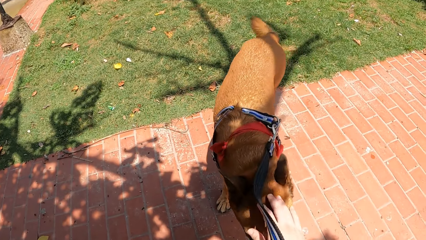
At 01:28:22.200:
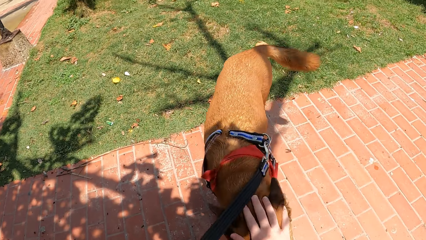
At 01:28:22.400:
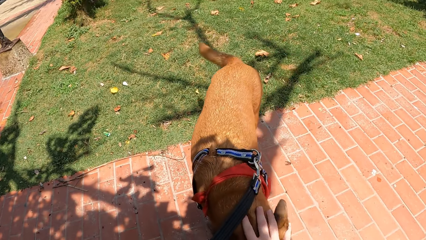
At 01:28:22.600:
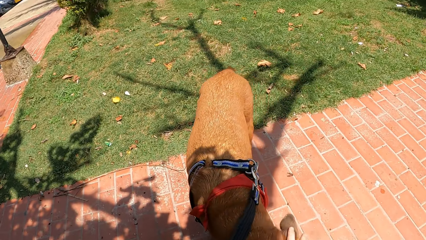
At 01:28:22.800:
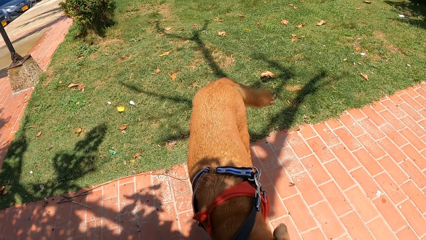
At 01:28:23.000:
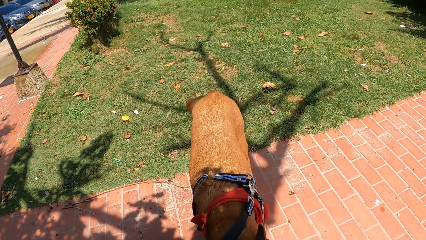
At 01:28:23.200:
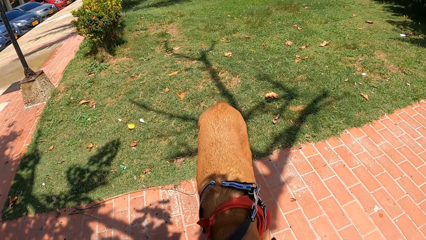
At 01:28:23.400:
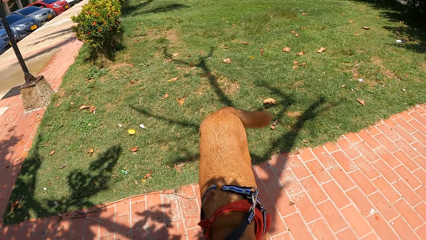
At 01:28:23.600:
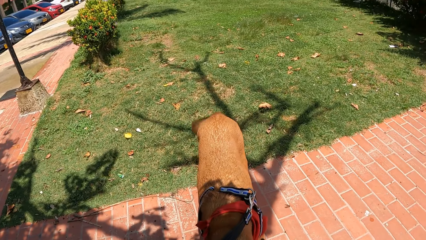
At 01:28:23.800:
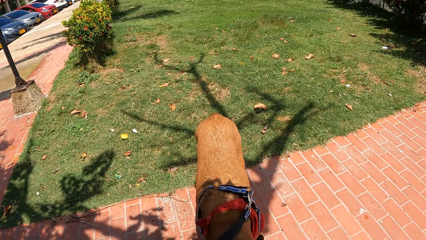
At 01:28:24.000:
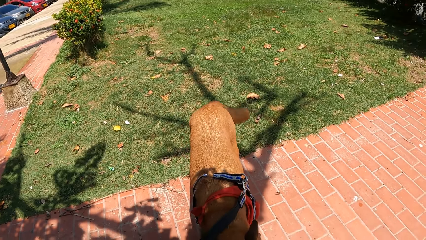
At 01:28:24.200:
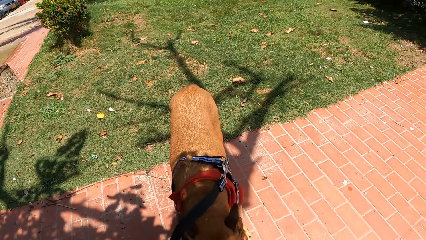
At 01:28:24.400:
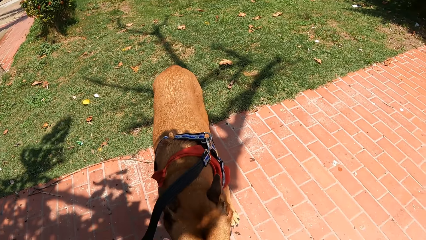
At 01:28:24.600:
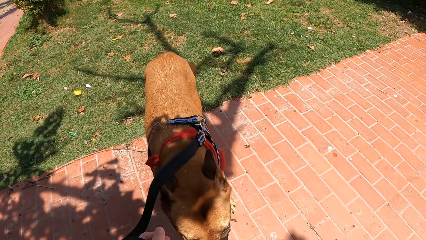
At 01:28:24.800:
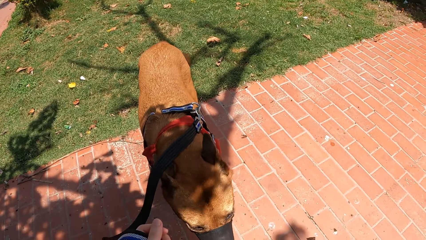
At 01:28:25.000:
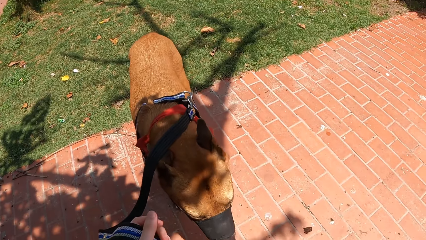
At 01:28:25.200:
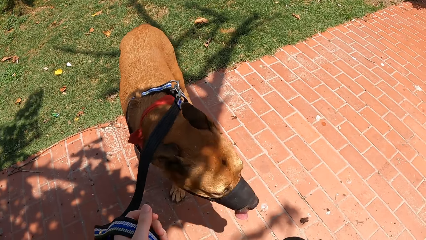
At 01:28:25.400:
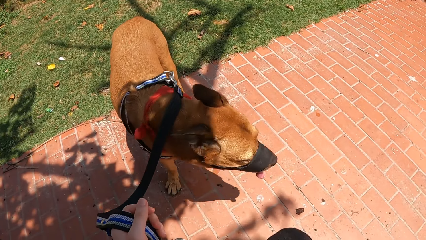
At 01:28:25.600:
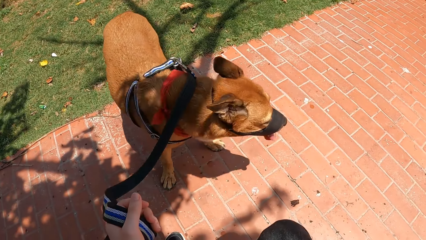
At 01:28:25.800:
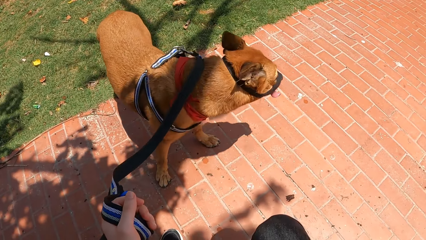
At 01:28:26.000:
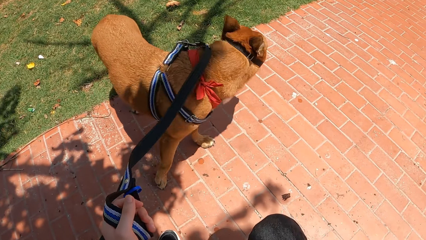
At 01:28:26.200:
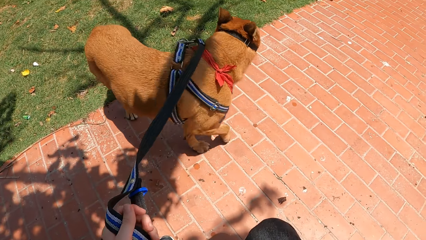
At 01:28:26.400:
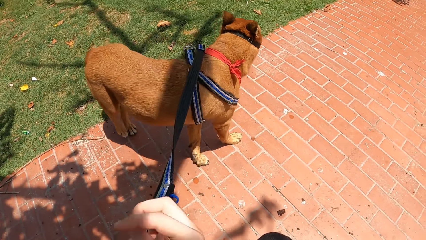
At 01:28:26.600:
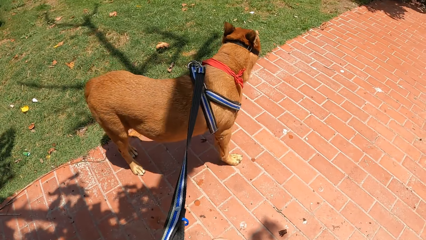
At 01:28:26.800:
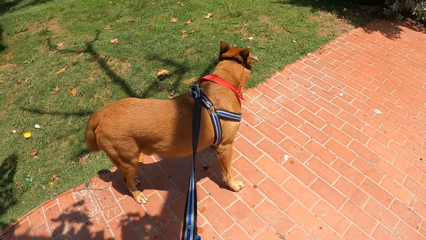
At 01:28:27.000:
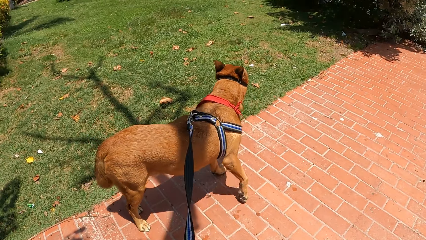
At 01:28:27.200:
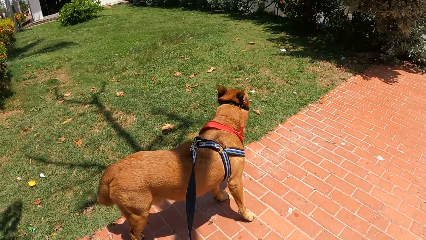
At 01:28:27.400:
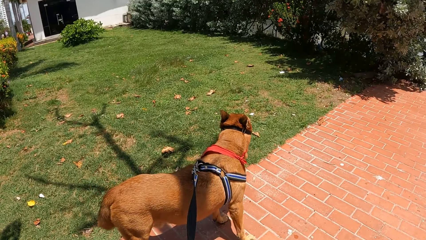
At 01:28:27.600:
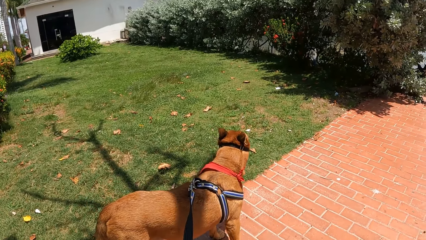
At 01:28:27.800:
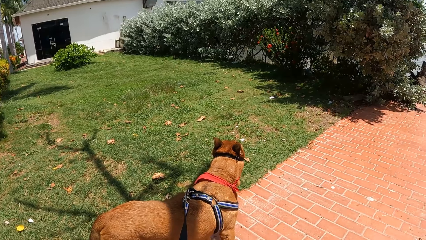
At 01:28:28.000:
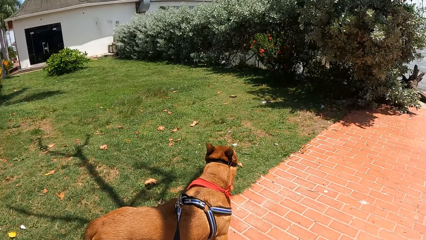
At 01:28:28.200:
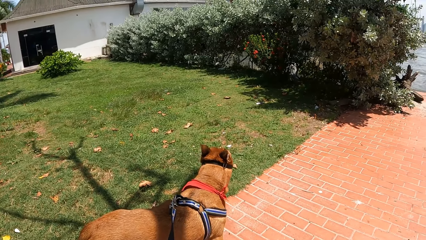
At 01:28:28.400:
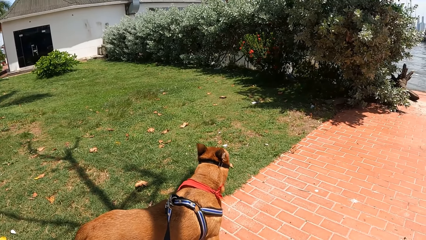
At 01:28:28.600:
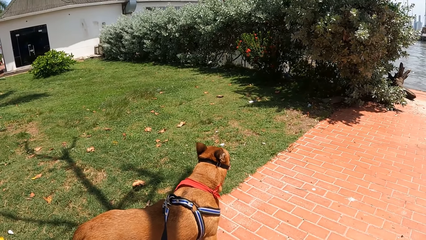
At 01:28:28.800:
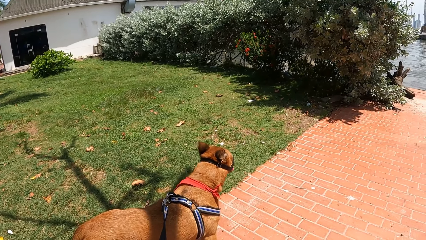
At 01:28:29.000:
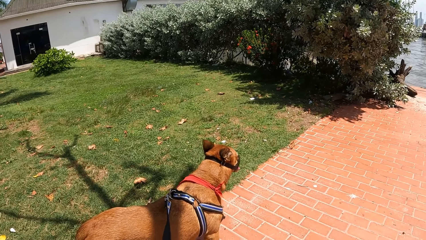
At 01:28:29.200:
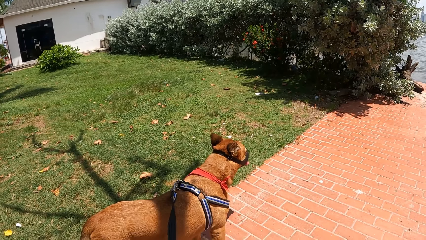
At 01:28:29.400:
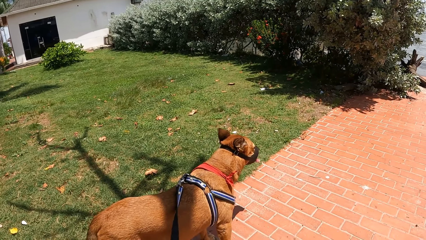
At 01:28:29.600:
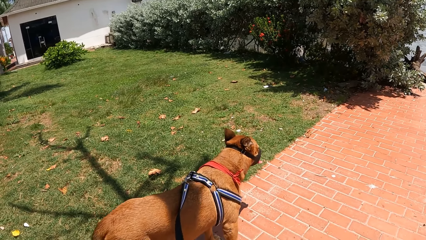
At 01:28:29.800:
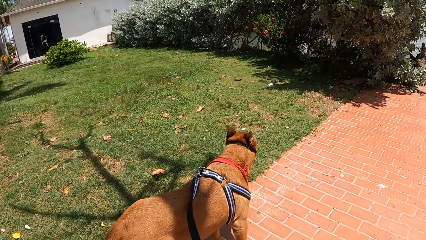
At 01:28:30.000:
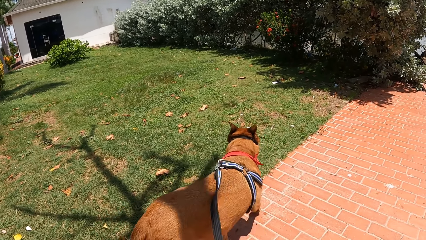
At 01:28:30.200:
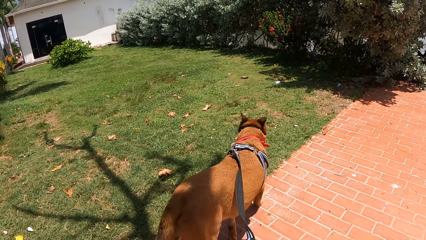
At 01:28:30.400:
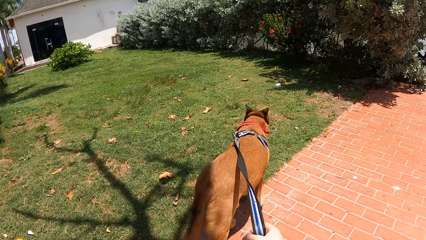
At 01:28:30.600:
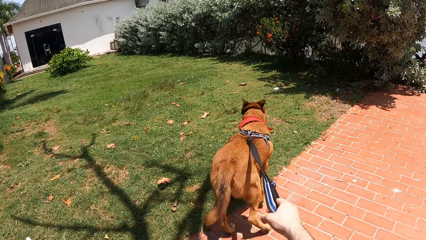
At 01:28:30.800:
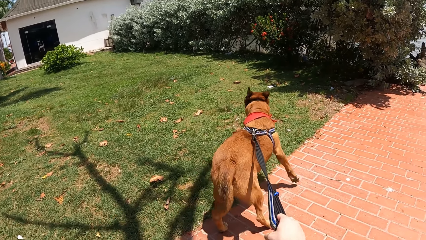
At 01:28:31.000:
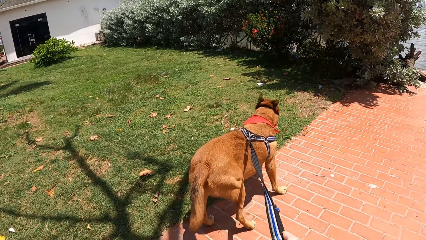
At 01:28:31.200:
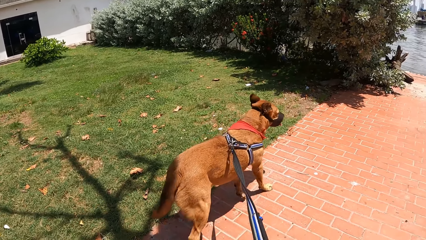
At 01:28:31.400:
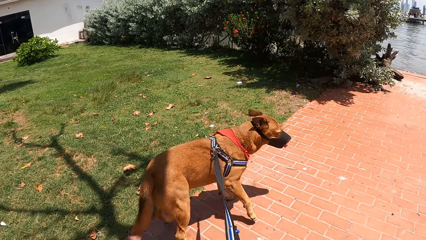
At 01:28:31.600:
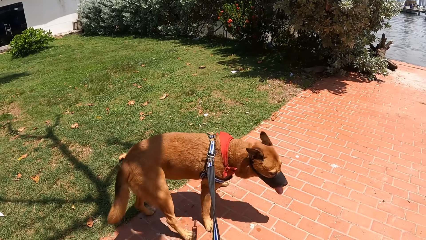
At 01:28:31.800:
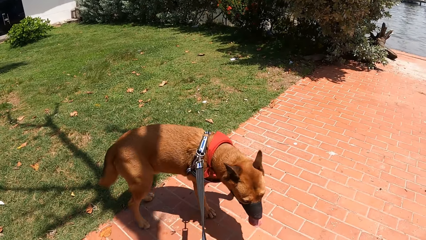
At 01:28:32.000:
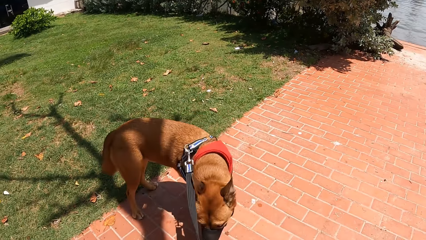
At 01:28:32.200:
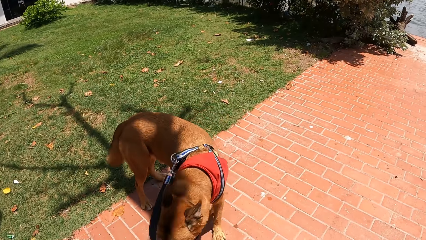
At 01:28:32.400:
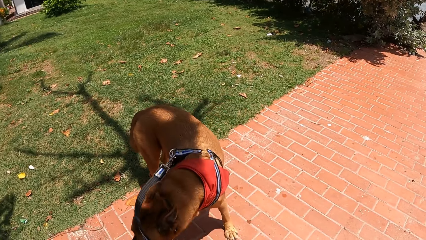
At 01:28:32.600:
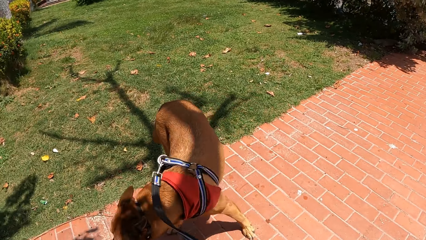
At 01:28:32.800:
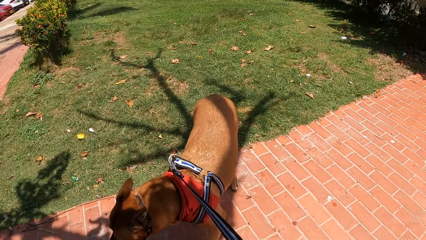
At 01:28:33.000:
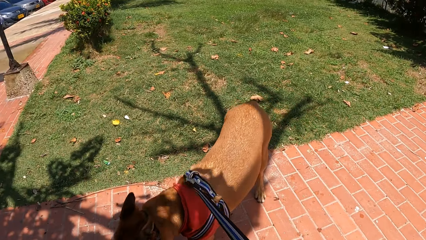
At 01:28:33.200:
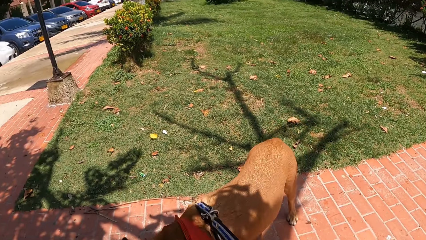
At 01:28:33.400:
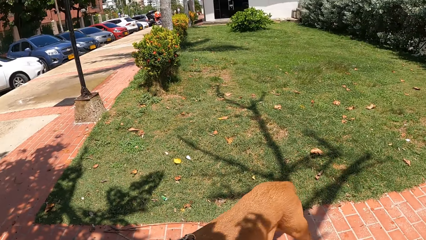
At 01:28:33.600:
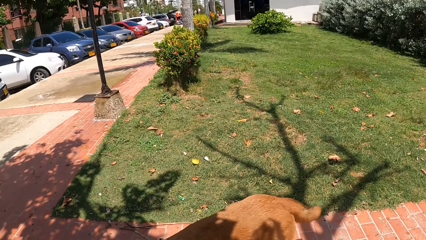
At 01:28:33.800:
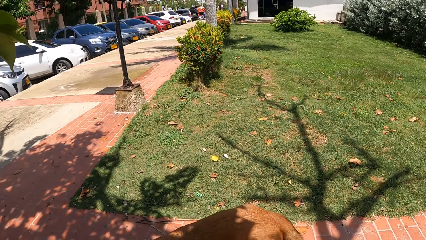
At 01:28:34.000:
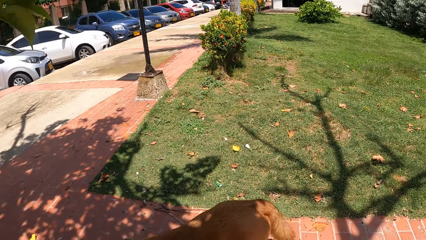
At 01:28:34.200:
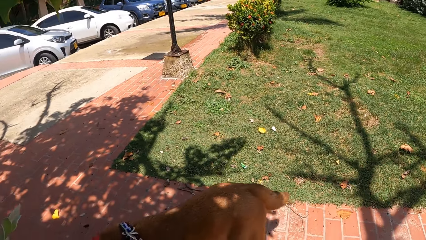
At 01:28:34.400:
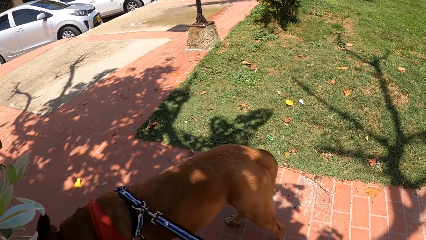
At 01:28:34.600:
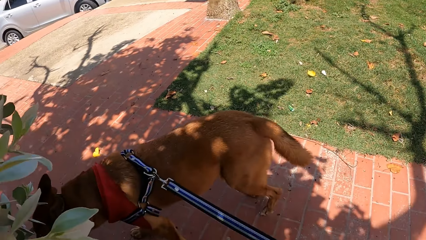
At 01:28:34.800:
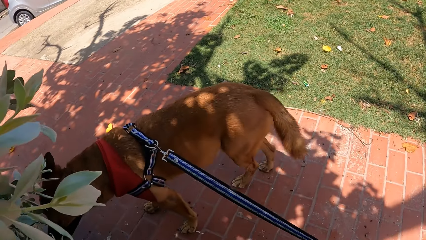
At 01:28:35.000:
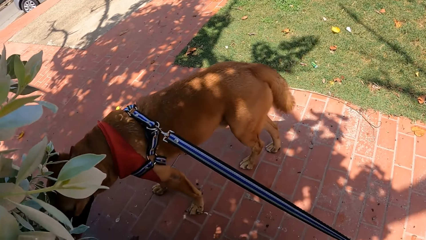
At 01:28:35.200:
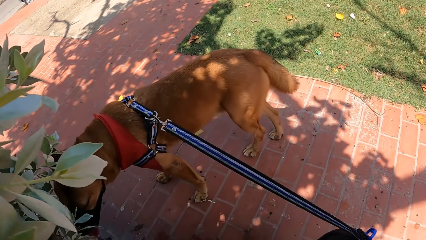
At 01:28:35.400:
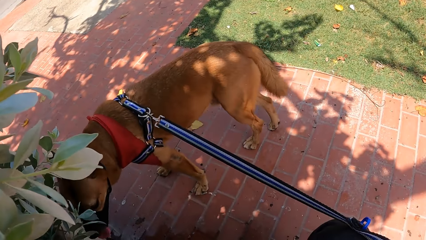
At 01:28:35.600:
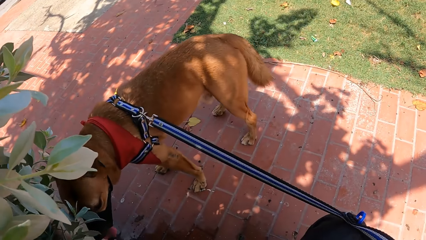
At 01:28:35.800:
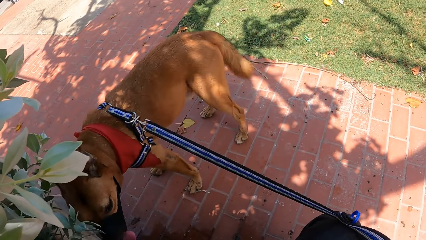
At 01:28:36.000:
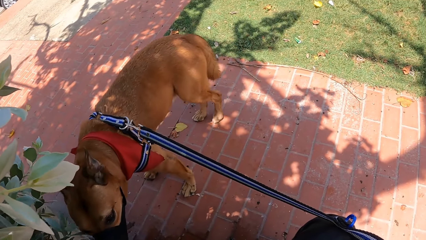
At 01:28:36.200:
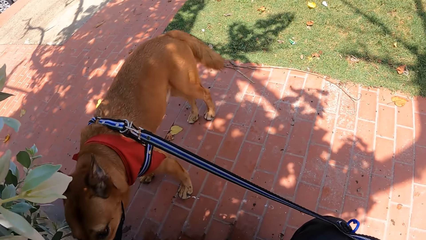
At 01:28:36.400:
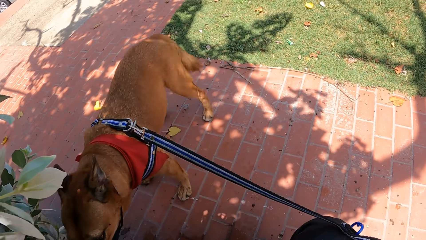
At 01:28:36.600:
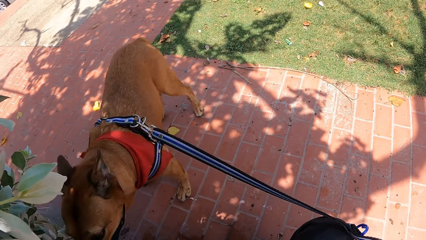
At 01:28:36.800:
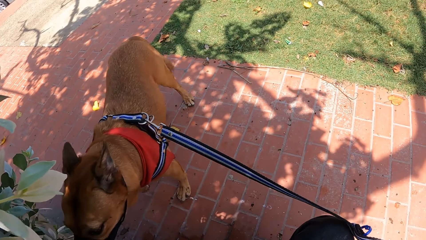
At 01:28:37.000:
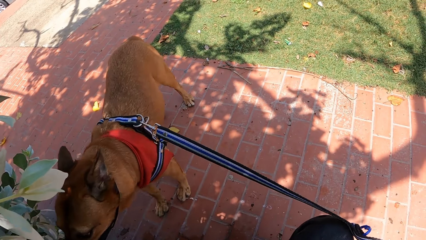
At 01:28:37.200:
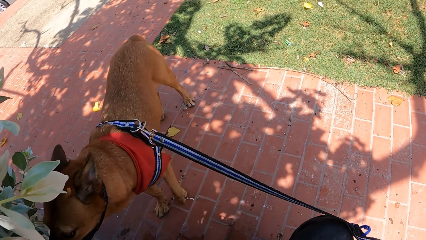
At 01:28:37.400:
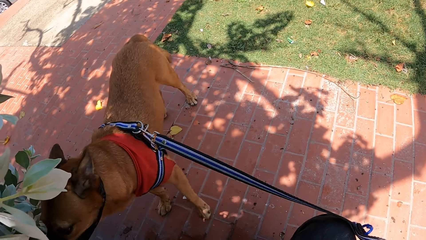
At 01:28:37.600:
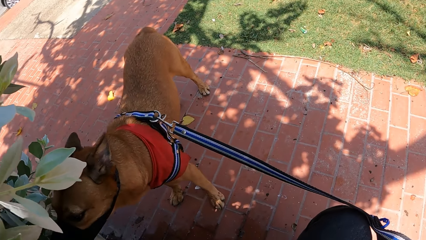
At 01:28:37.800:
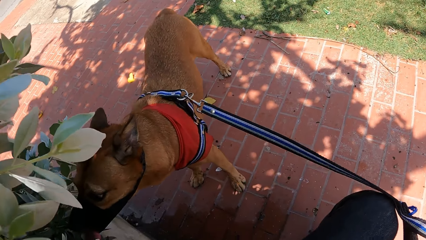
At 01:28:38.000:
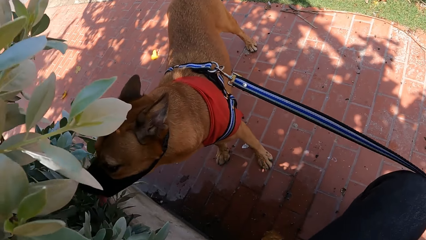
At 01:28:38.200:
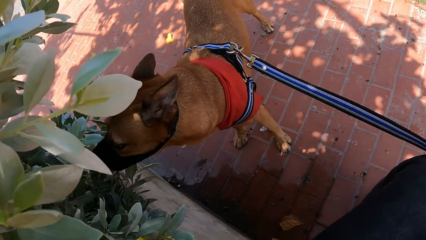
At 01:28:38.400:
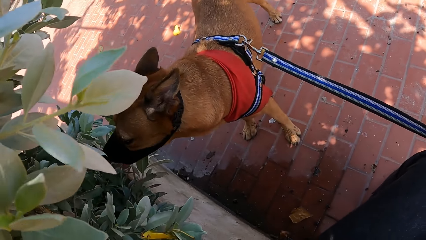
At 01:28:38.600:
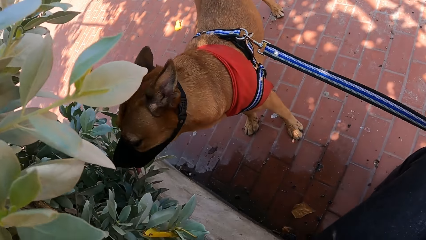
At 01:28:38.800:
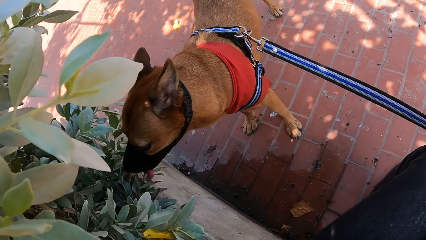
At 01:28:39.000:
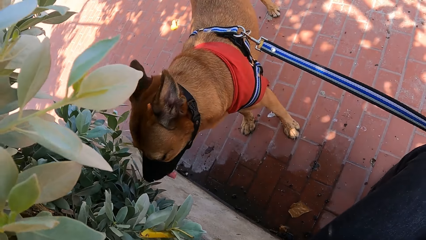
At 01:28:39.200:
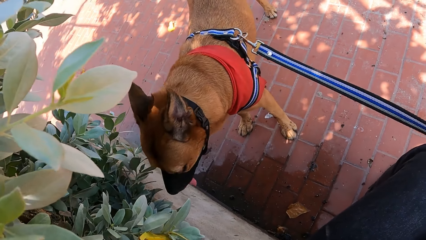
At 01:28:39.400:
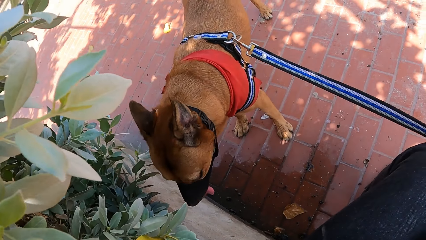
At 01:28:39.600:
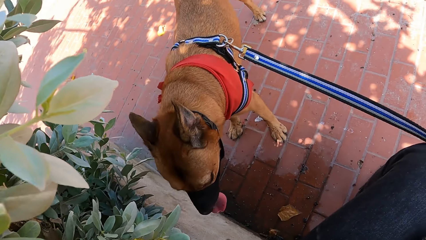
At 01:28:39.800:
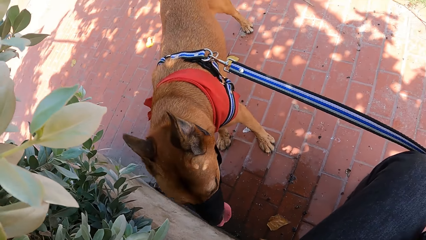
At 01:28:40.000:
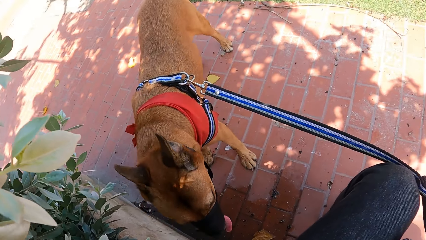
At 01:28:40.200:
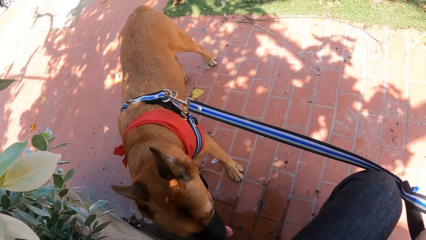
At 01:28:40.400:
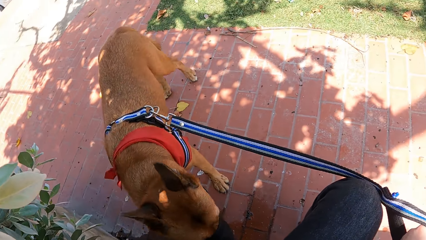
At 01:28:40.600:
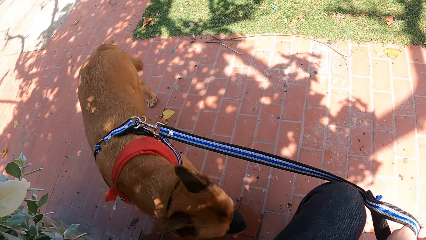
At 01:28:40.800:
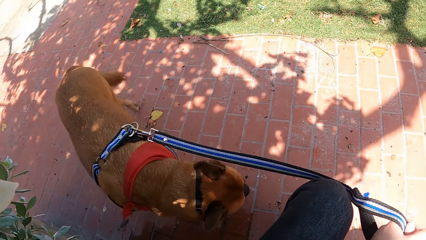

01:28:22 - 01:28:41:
The camera wearer touches the dog. They stare at the dog. They pull the dog. They look at the dog.
